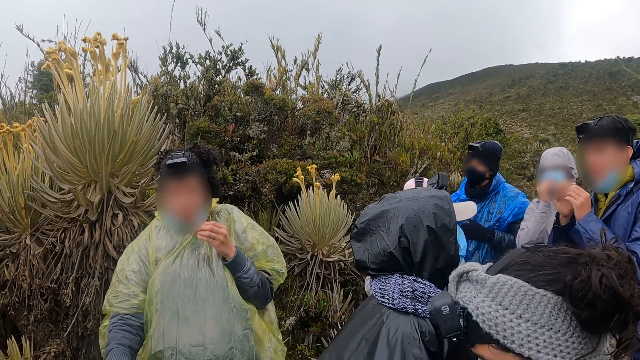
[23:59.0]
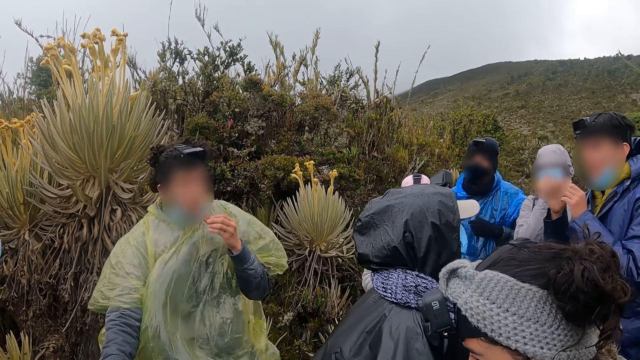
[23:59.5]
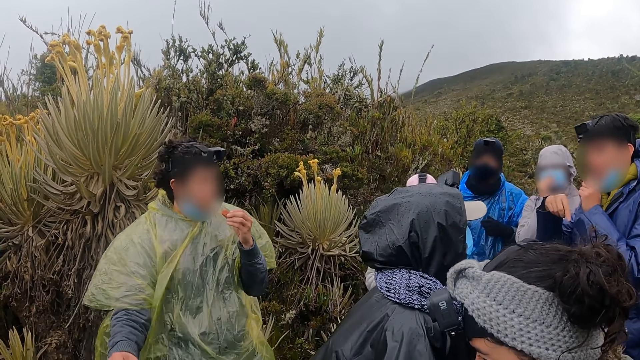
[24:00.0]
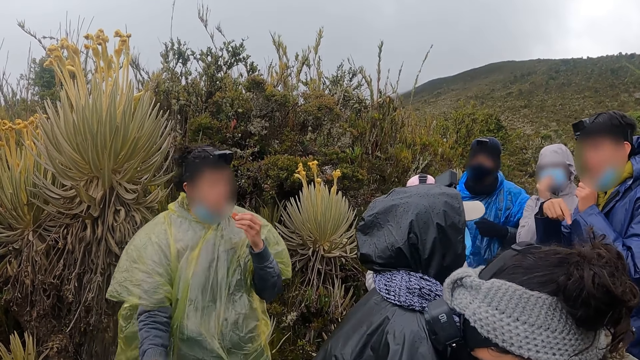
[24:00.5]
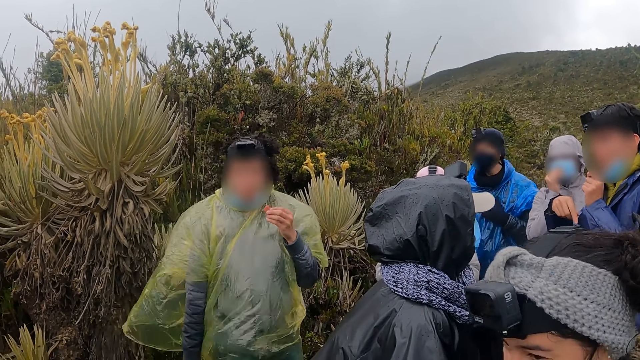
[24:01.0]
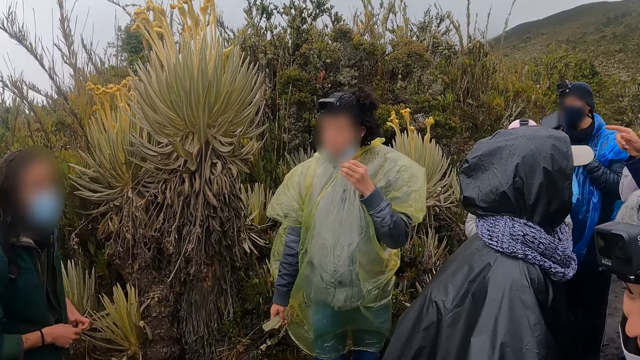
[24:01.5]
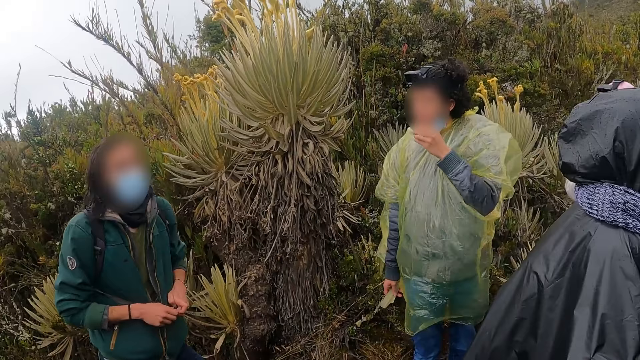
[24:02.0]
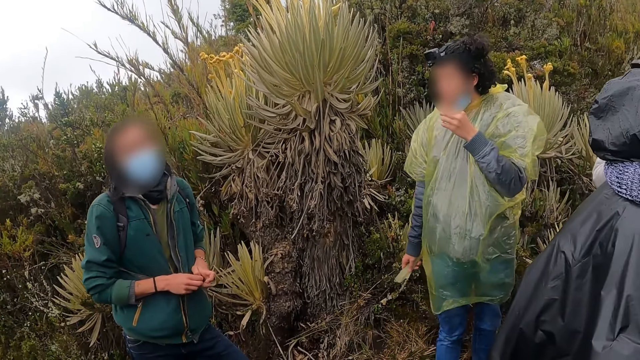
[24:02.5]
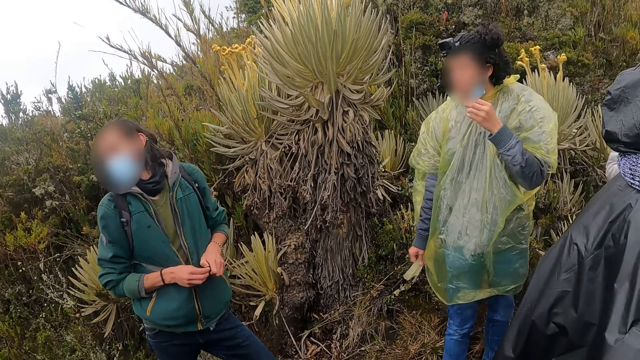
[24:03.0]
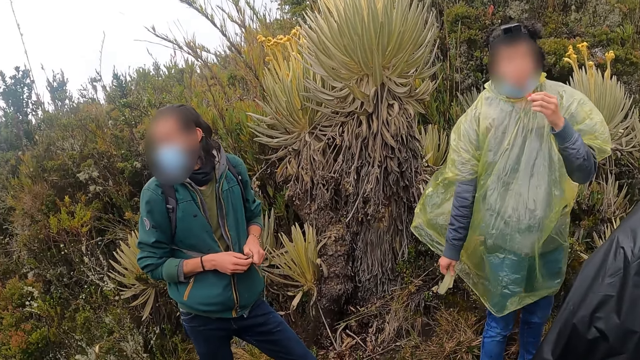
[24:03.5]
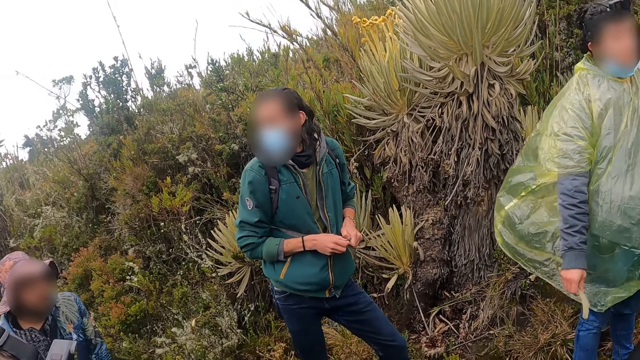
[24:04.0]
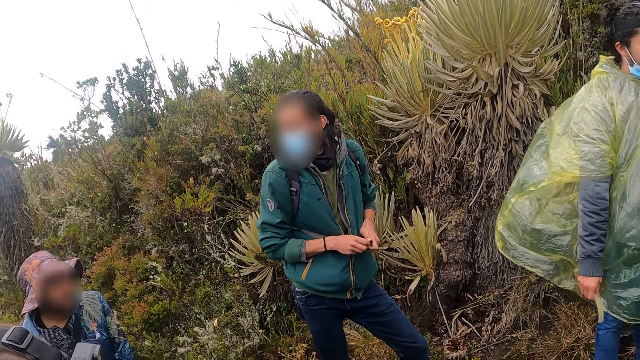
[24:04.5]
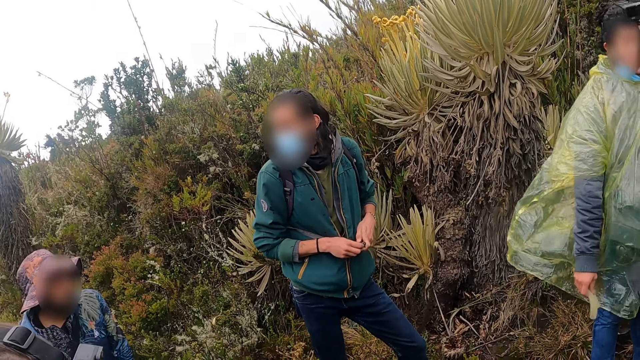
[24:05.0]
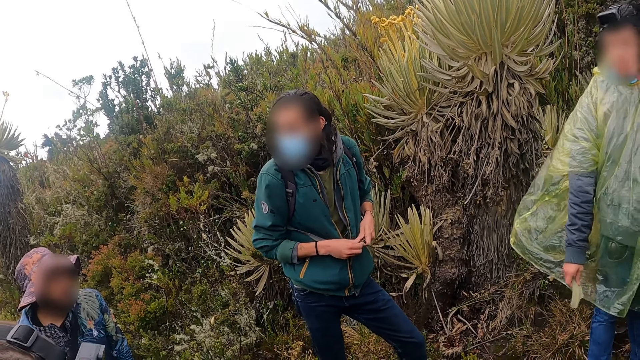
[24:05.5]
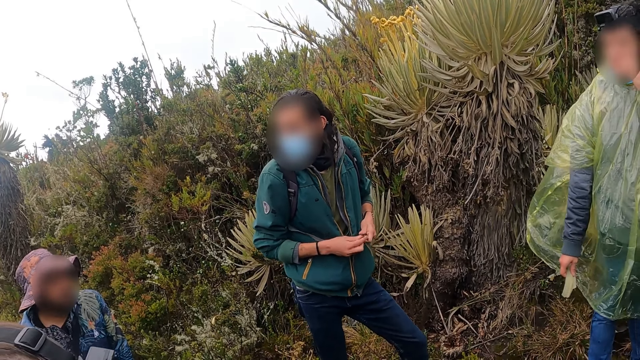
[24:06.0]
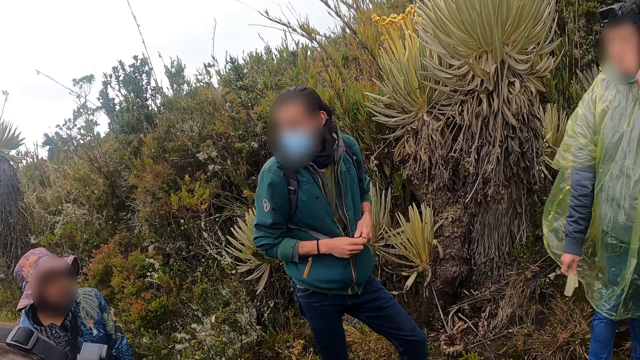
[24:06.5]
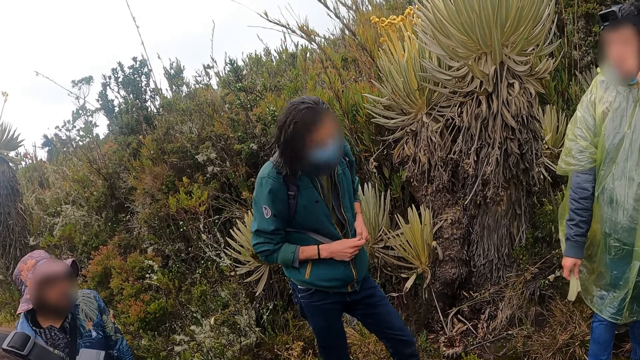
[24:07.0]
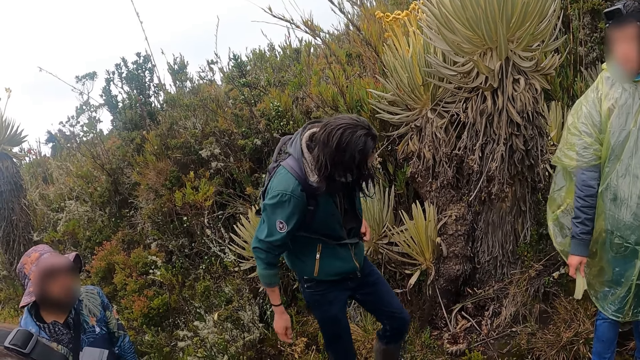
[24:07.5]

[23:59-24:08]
A man interacts with another man. The camera wearer turns back to someone. The other man interacts with a third man.

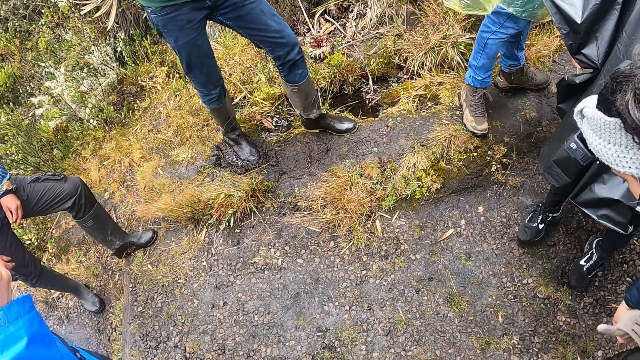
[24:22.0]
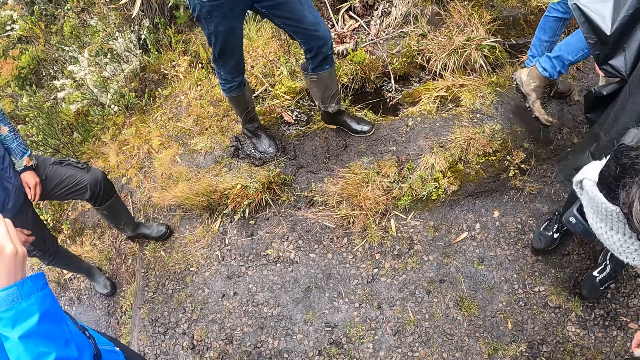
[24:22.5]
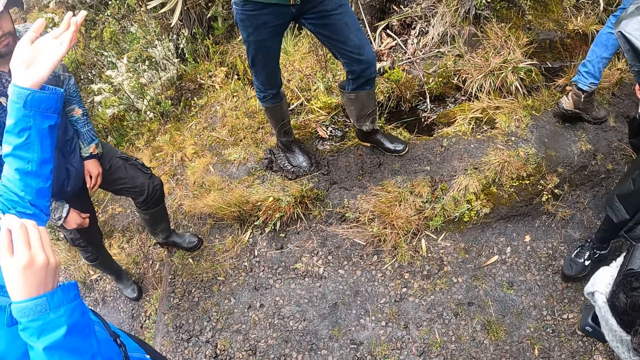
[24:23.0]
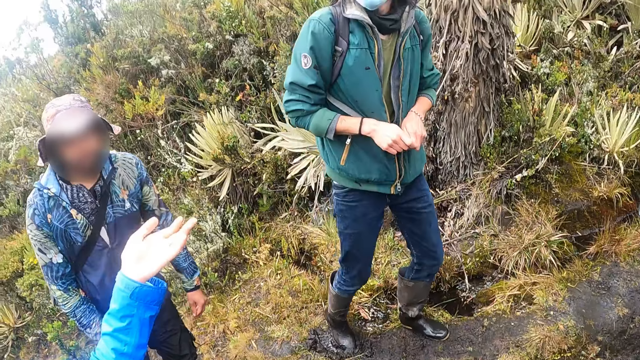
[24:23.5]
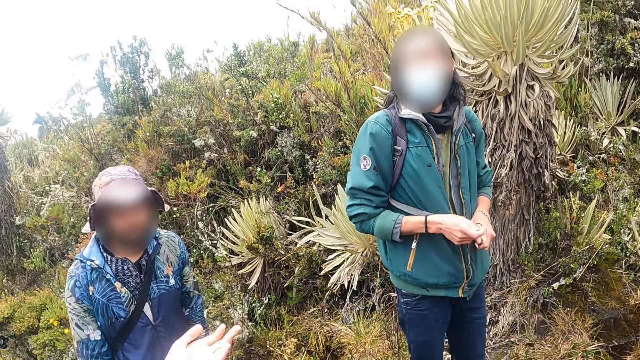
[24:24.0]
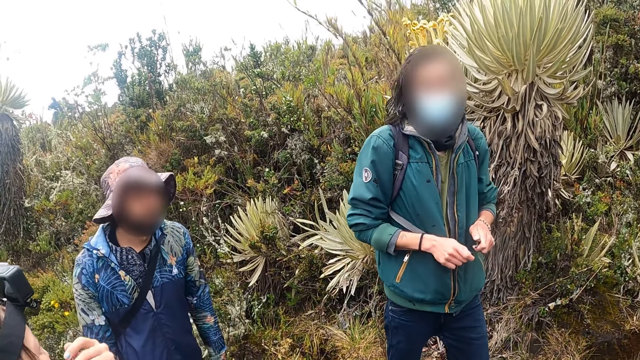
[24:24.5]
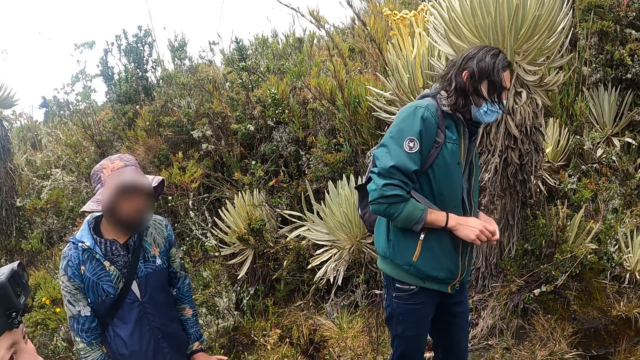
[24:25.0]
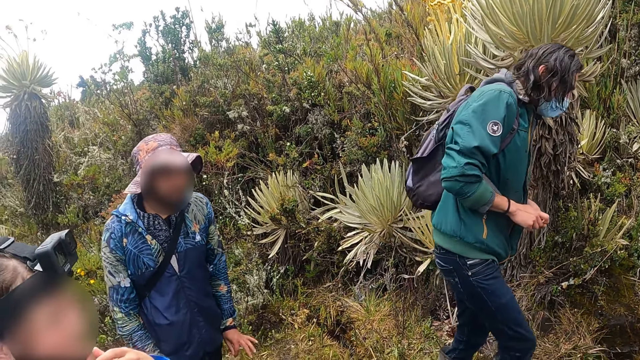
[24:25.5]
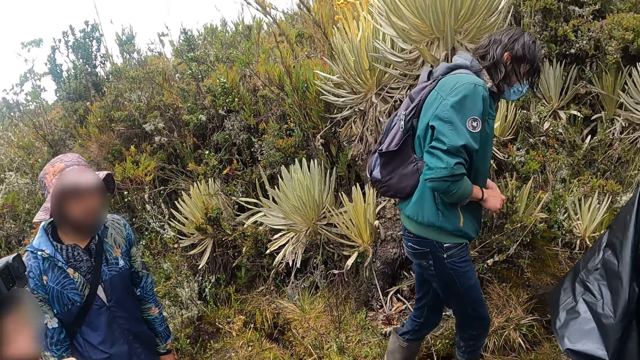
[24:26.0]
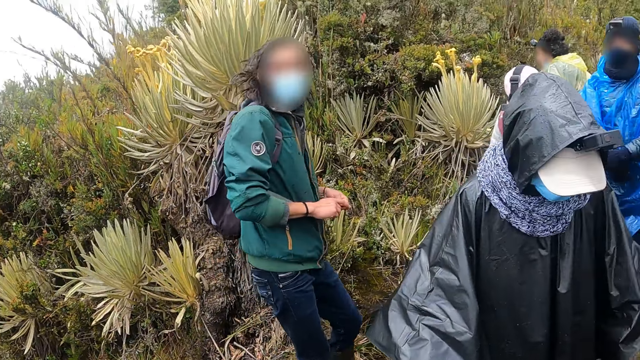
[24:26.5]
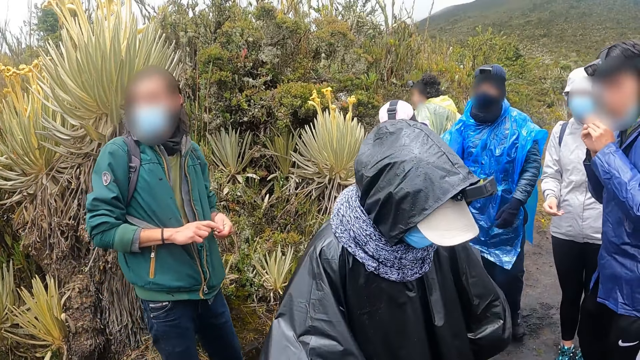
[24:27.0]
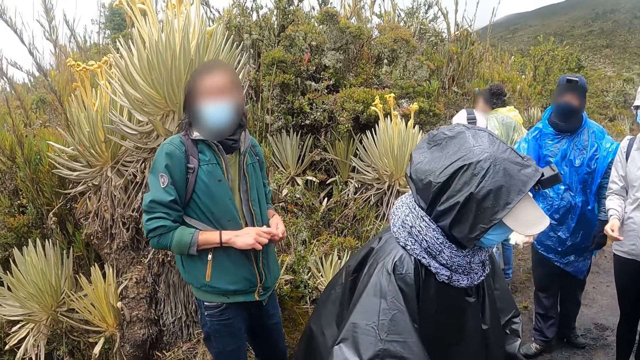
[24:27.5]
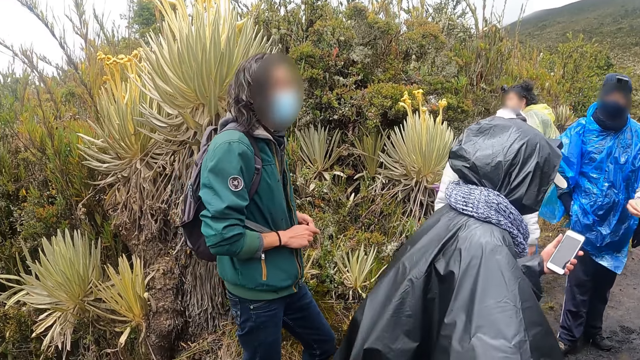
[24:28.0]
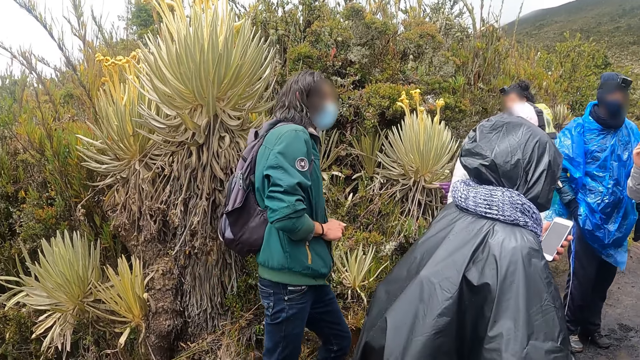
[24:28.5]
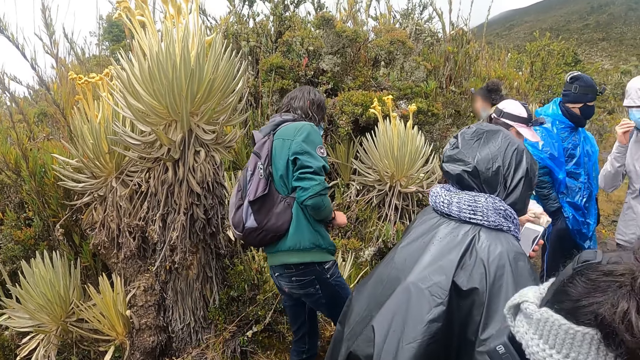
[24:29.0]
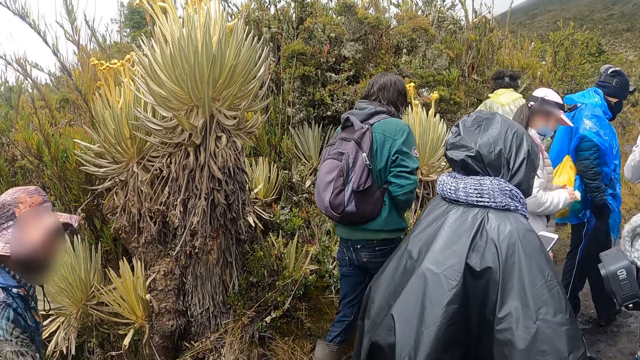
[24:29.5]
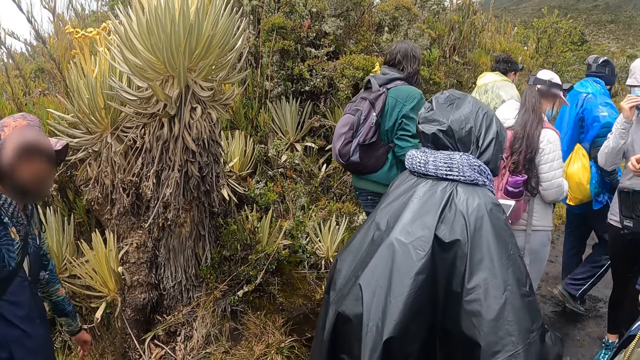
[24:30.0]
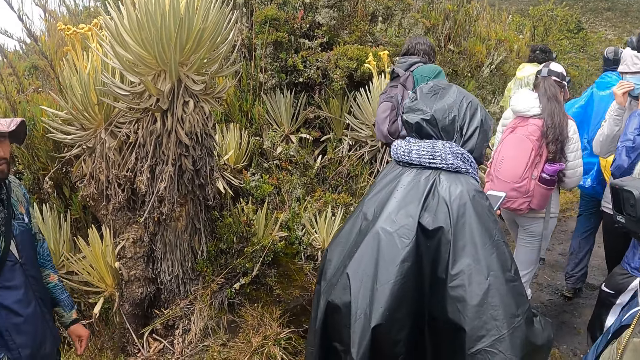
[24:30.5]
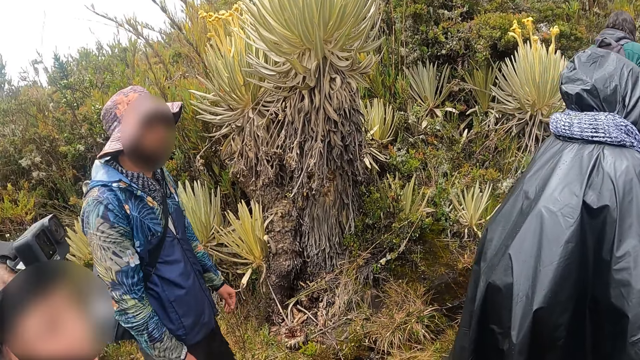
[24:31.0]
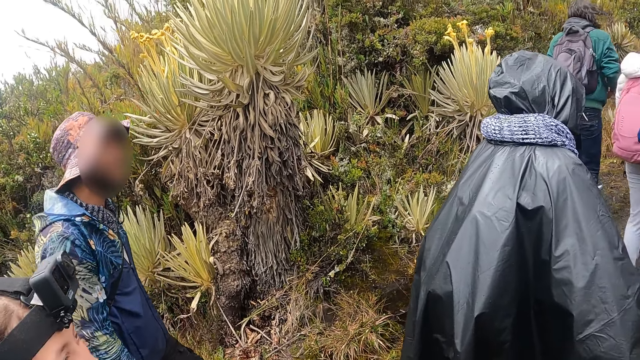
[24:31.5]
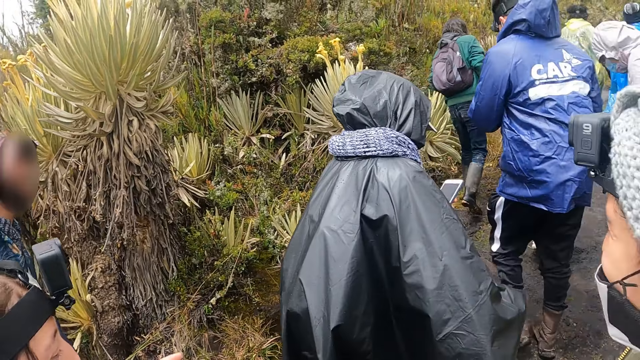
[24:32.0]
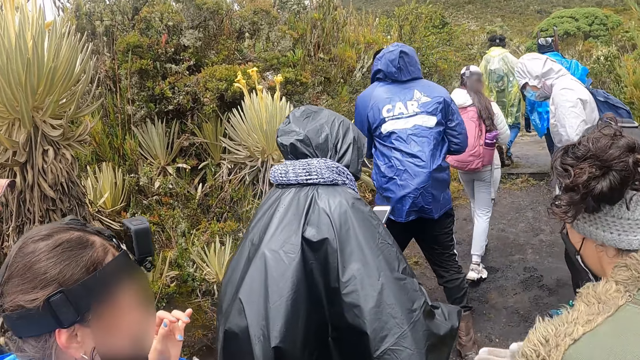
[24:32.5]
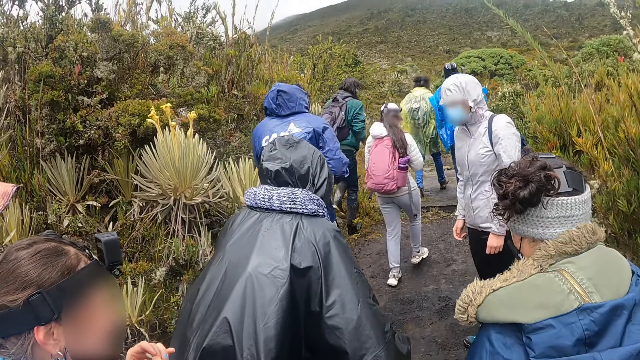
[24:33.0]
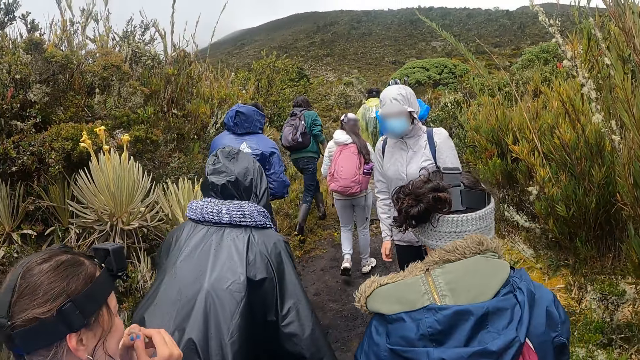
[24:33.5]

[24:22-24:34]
The man interacts with the woman. Another woman operates a phone with her left hand. The first woman interacts with a third woman. The camera wearer walks on the footpath.
